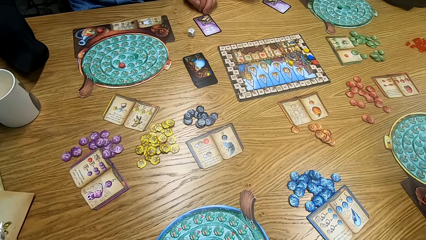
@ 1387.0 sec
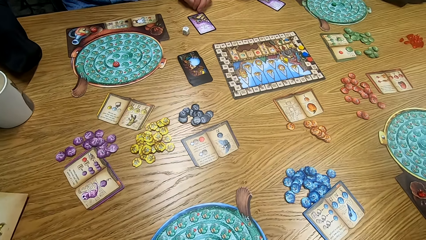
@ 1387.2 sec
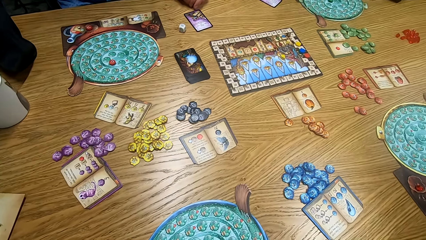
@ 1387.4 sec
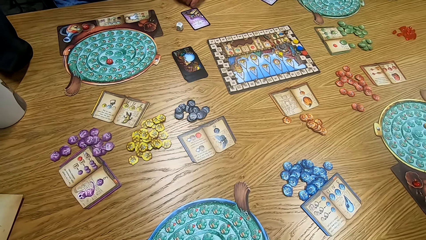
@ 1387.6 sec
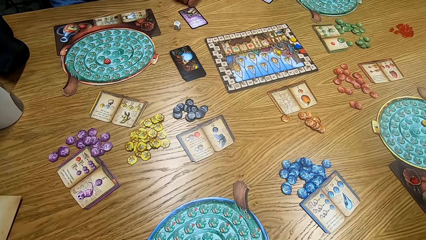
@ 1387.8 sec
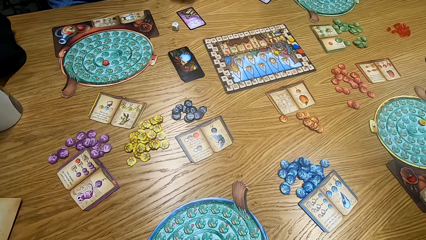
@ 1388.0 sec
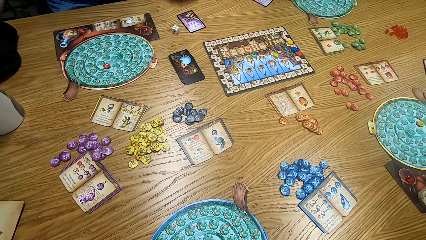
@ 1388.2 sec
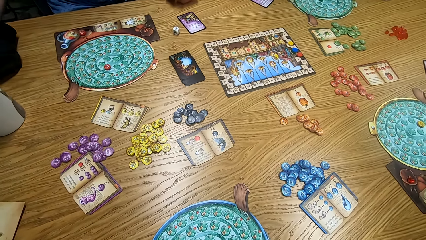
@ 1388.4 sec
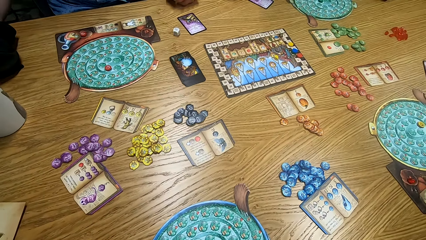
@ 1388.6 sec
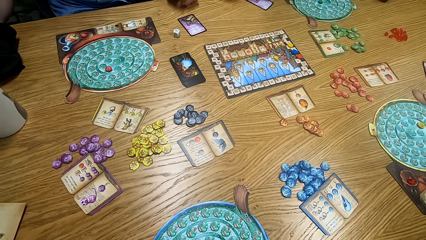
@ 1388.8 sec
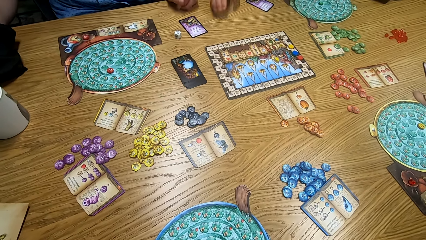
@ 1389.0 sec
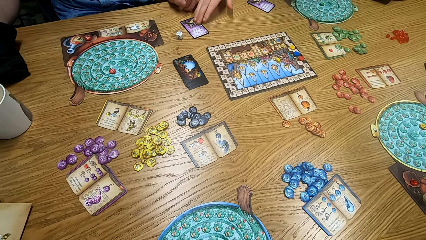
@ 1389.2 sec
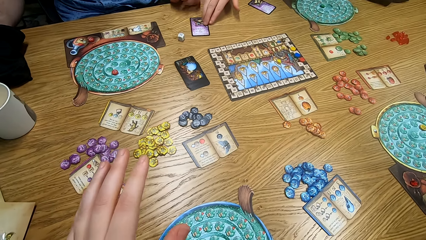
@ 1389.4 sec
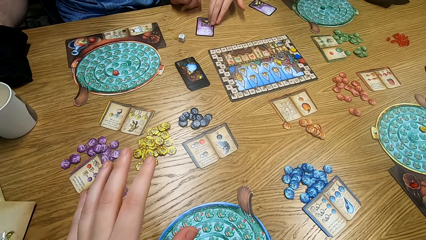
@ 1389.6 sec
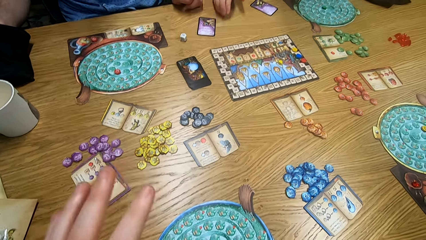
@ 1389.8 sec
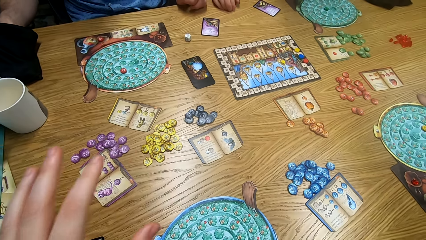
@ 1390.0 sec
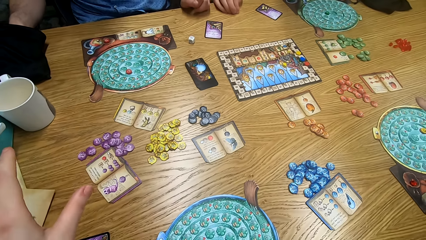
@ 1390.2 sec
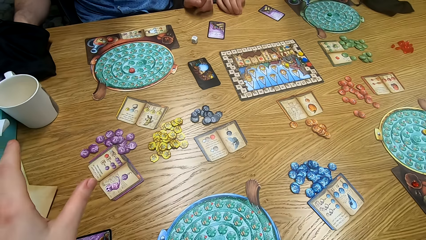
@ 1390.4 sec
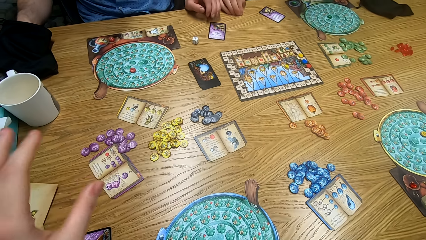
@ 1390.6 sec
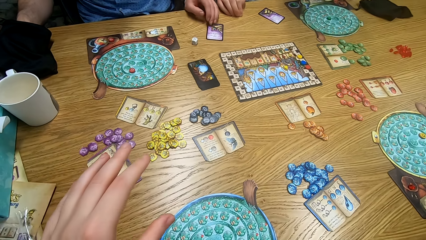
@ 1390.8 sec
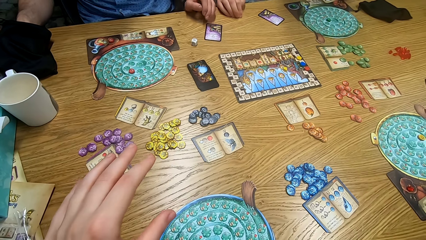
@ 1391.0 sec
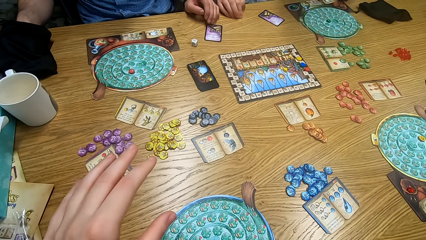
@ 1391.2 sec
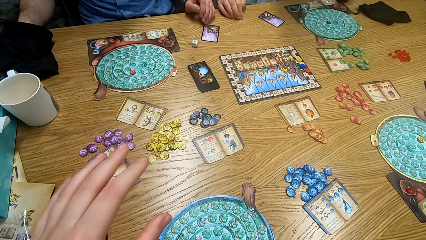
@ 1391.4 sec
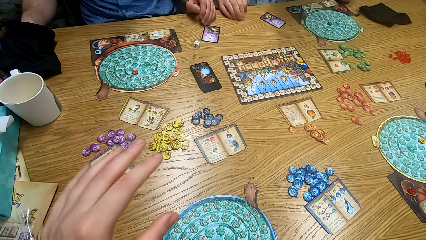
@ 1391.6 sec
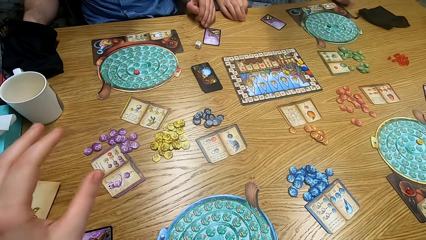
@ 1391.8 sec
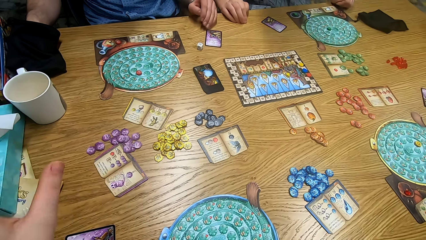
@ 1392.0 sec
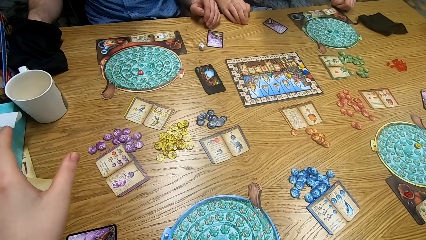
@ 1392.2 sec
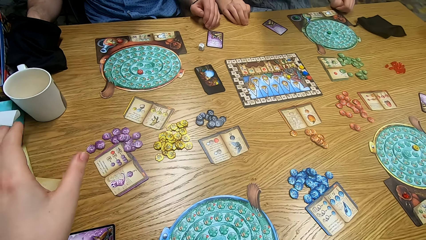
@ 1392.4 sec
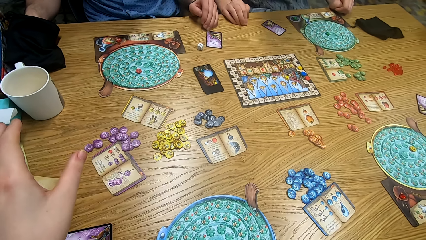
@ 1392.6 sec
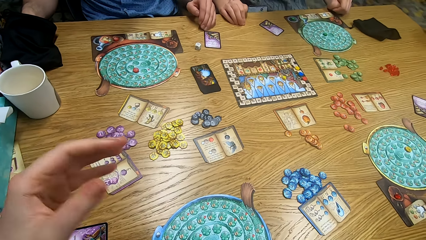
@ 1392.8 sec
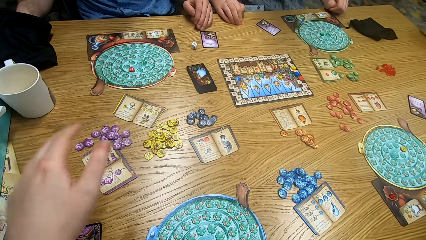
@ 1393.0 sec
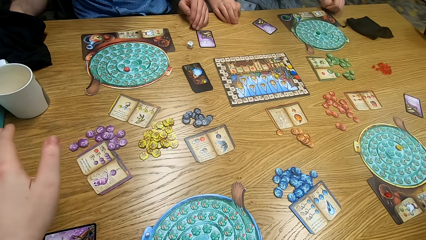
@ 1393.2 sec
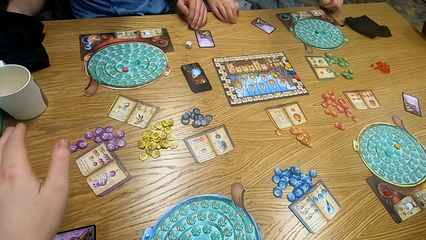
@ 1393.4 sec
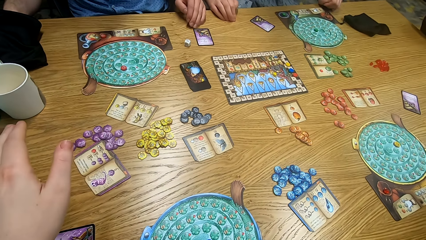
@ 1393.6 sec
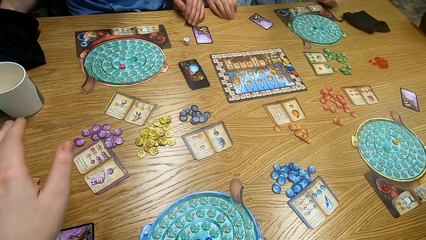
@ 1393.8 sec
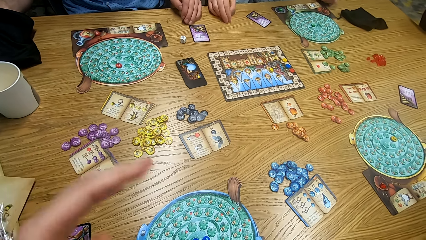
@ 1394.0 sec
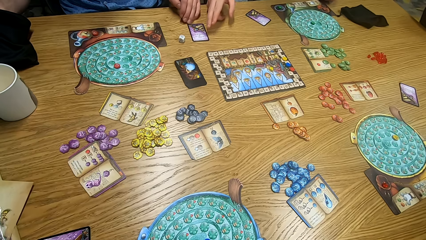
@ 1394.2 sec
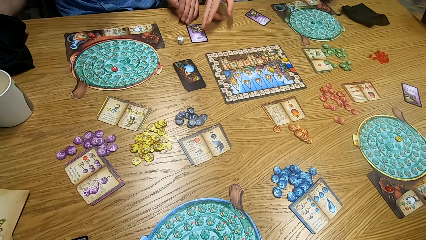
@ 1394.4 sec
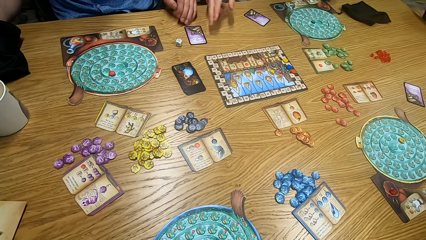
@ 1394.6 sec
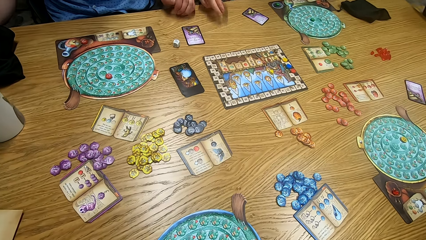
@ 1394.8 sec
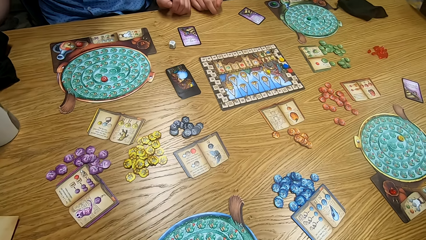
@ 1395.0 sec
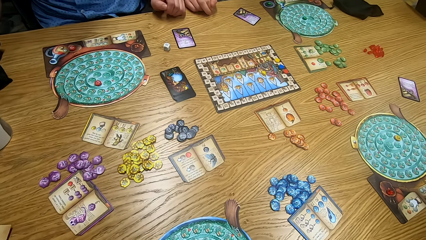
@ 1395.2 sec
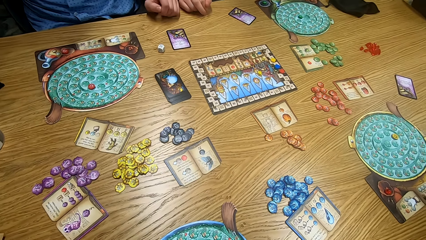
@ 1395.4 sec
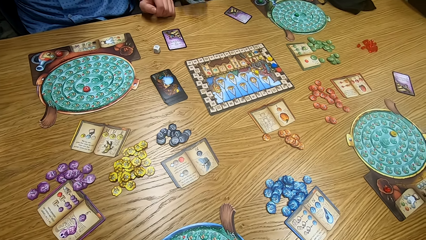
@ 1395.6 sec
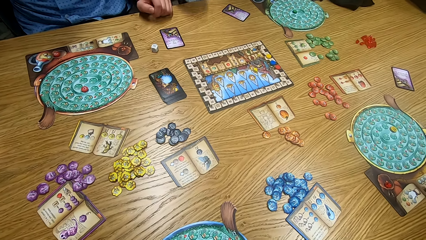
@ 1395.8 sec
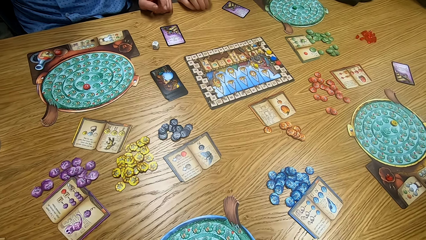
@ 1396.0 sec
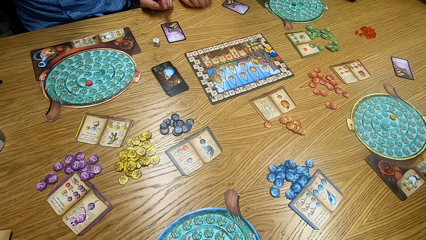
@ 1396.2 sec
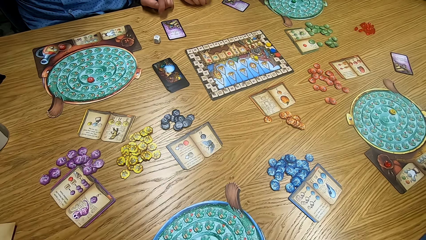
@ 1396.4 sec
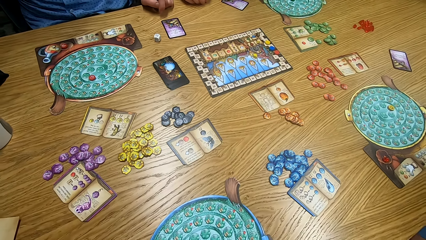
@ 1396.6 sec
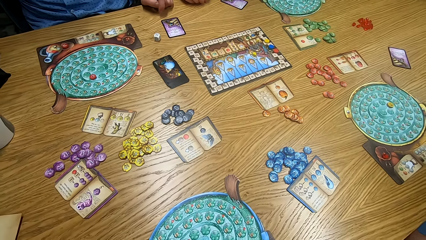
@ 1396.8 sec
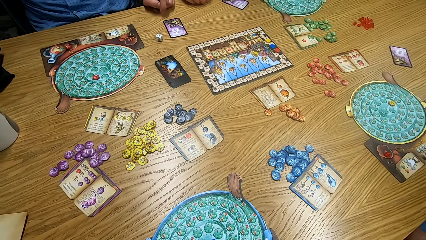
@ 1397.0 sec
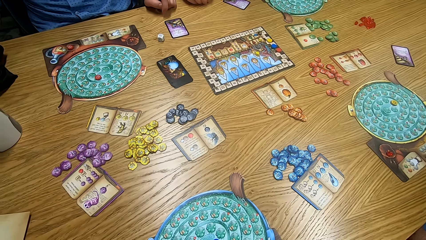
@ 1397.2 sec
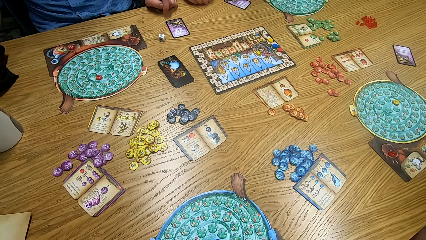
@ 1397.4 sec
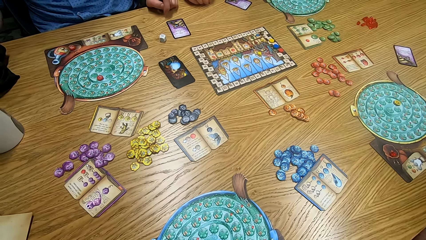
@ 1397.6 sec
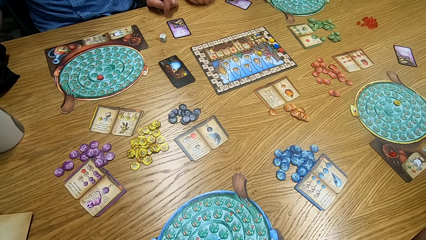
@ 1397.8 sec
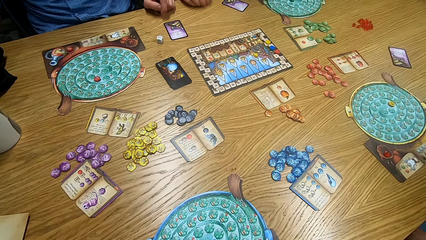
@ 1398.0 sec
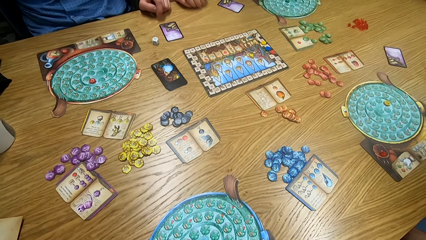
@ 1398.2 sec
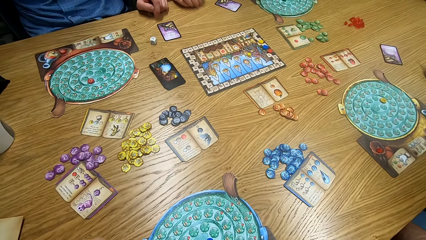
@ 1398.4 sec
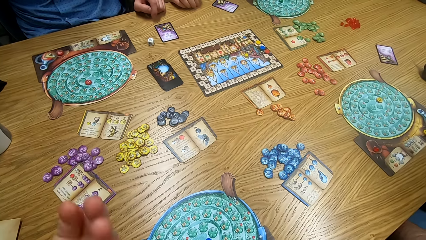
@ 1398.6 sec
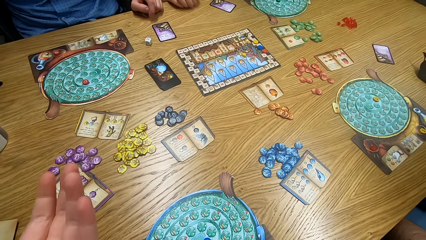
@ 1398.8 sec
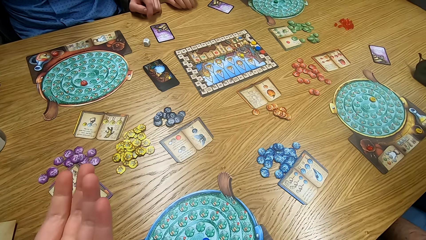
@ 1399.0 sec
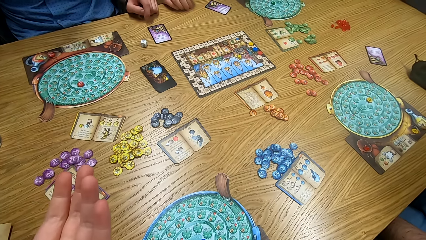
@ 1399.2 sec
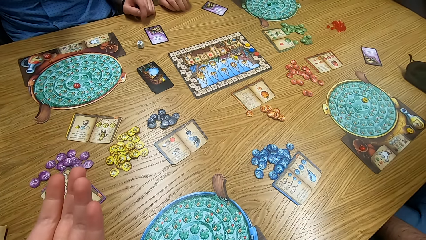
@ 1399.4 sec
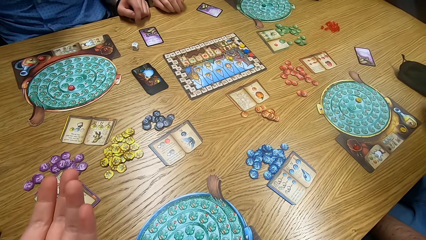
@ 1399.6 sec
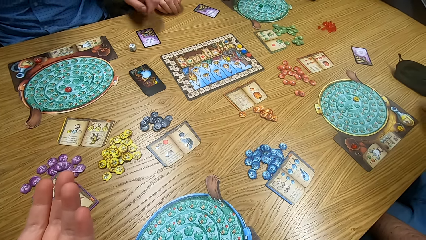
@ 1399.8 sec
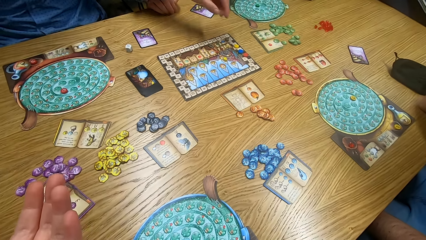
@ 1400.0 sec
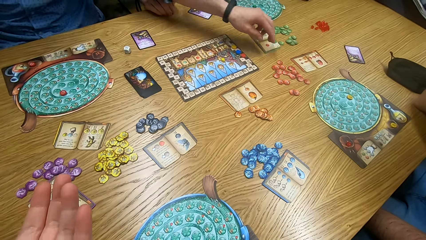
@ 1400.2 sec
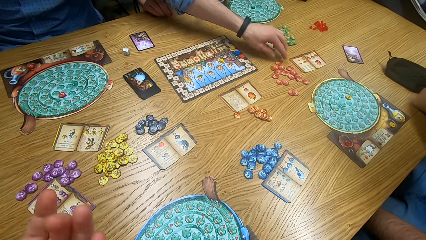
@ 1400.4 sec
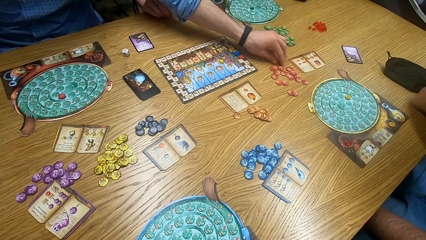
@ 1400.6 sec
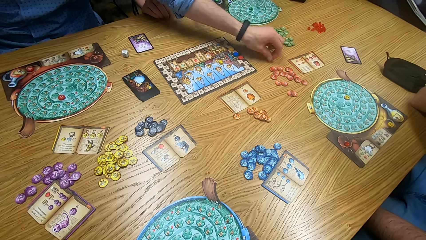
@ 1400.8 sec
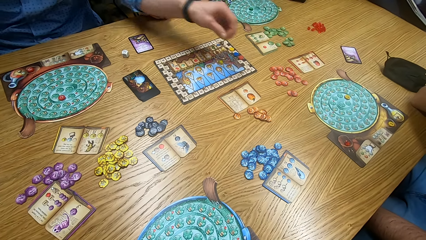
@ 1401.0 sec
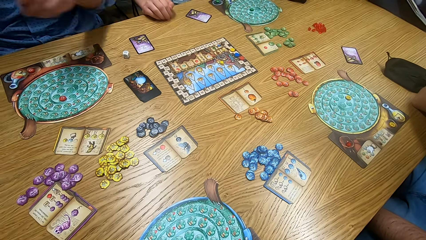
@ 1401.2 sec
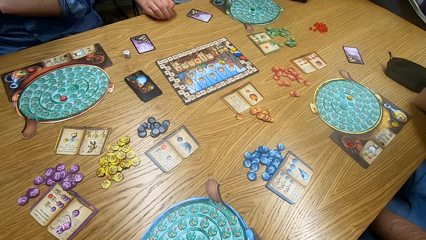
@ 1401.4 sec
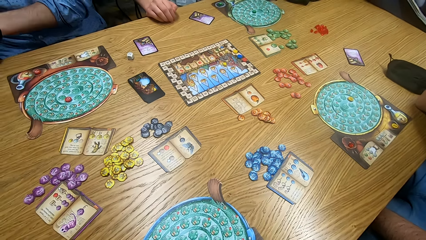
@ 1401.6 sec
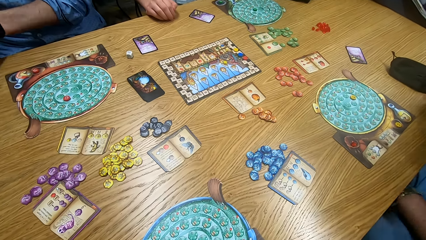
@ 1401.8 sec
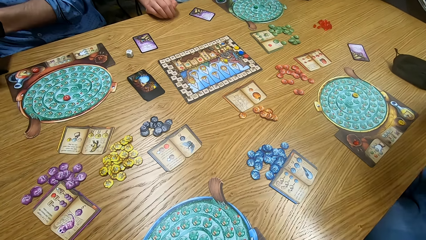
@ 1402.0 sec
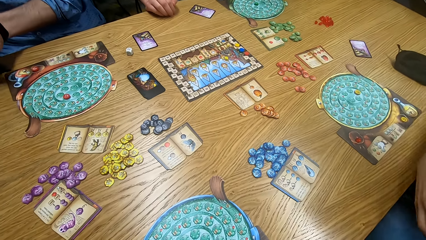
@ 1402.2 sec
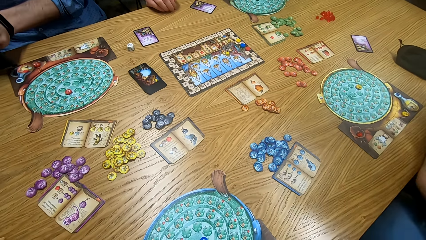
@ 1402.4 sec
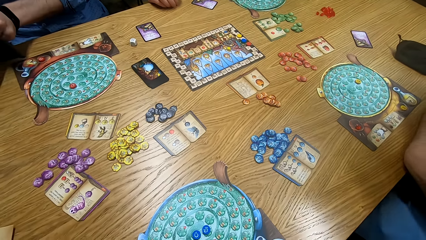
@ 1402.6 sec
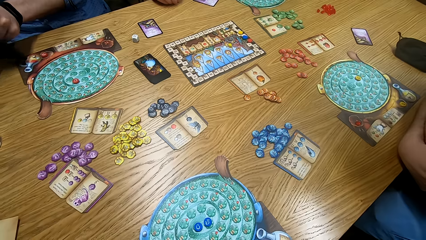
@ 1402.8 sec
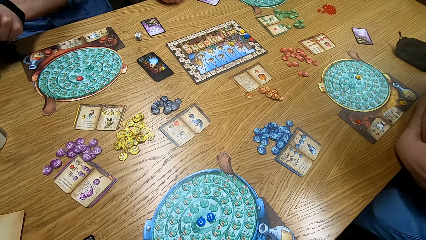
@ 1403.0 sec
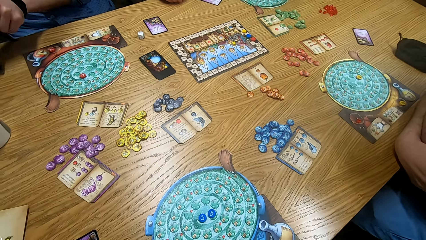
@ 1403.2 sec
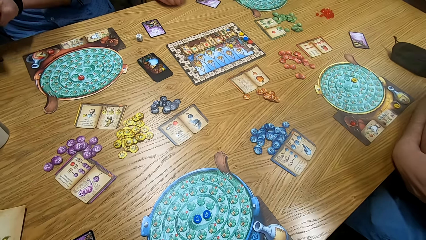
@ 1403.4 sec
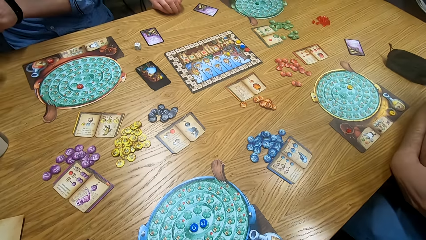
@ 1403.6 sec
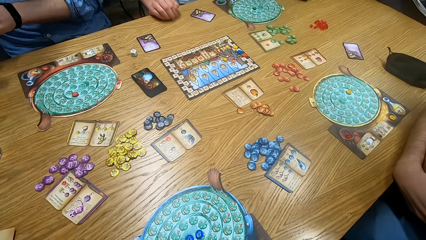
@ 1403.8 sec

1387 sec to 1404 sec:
A man moves hands. The camera wearer moves hands. Another man touches something. The camera wearer moves hands. The first man touches something. The camera wearer looks around. They look around again. They move hands. They look around. They move hands. The other man plays the game. A person picks tiles from the table. The camera wearer looks around. A third man moves hands.
